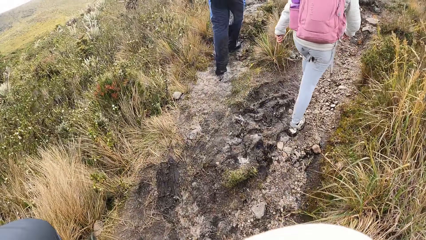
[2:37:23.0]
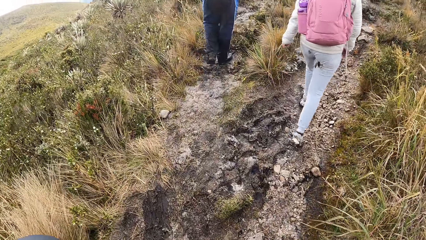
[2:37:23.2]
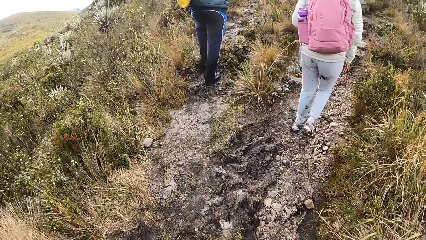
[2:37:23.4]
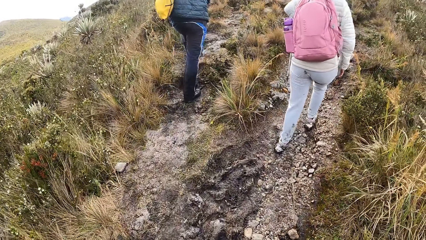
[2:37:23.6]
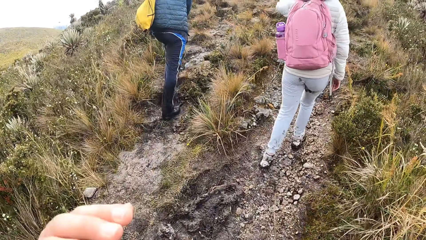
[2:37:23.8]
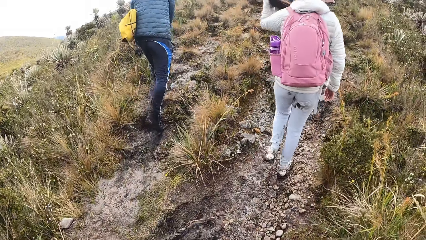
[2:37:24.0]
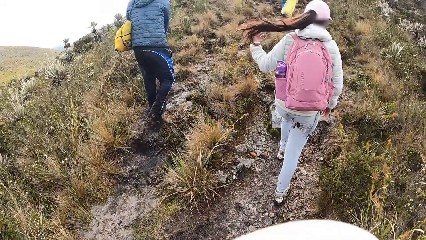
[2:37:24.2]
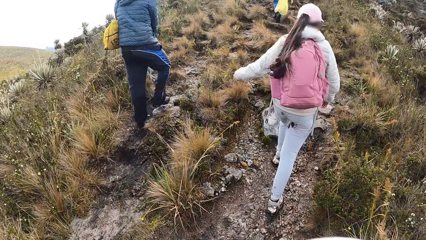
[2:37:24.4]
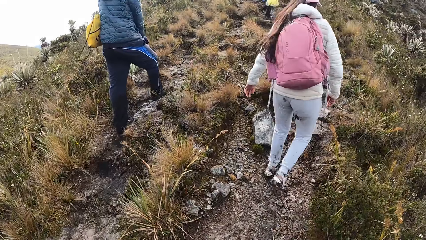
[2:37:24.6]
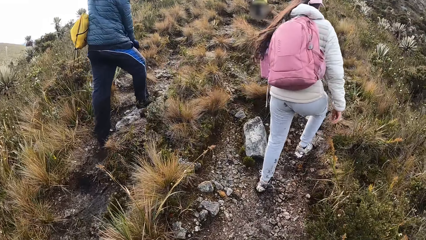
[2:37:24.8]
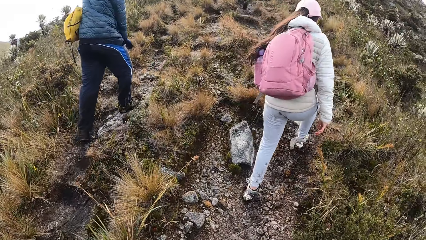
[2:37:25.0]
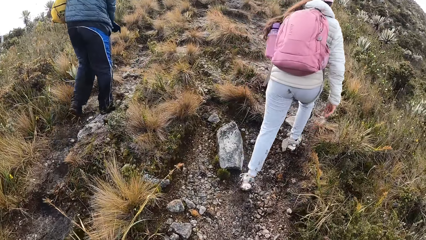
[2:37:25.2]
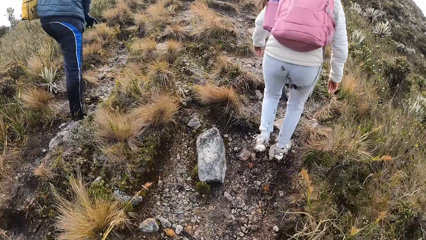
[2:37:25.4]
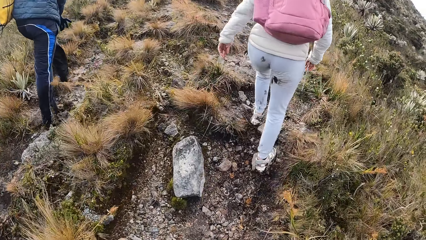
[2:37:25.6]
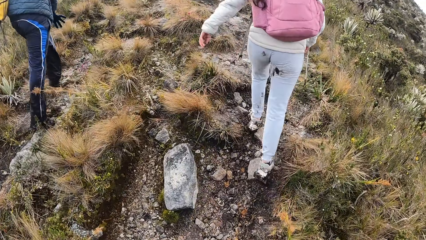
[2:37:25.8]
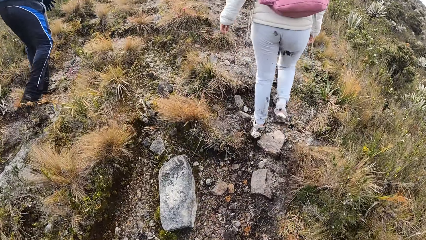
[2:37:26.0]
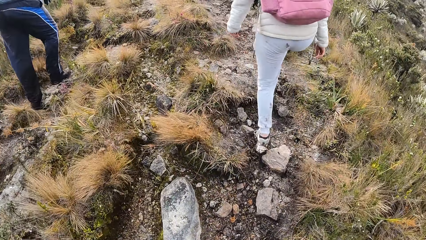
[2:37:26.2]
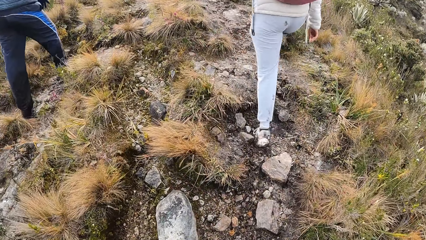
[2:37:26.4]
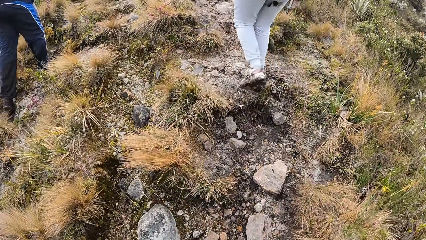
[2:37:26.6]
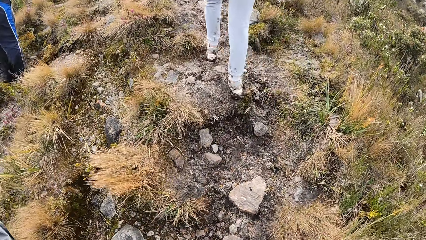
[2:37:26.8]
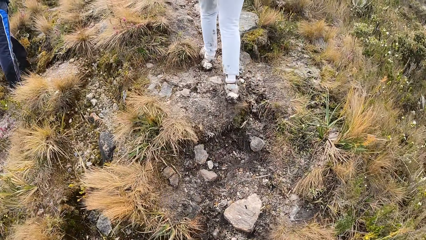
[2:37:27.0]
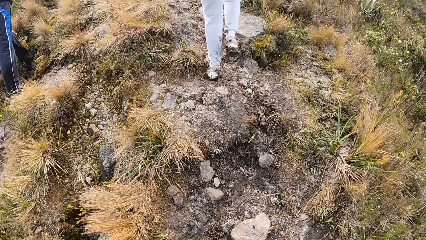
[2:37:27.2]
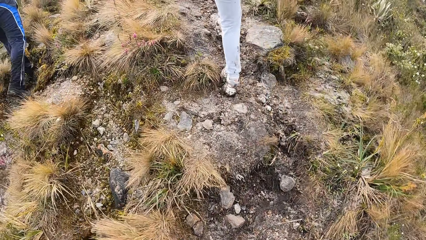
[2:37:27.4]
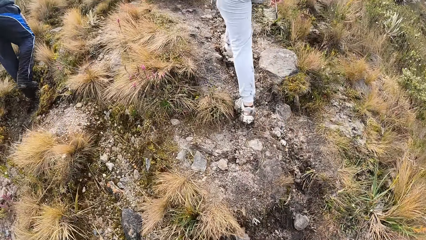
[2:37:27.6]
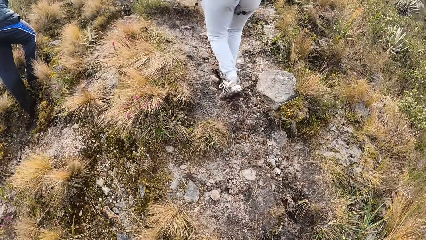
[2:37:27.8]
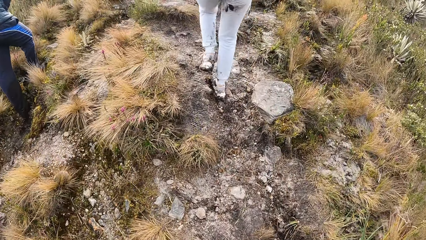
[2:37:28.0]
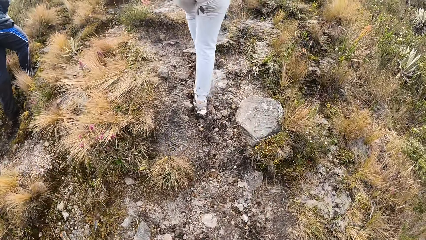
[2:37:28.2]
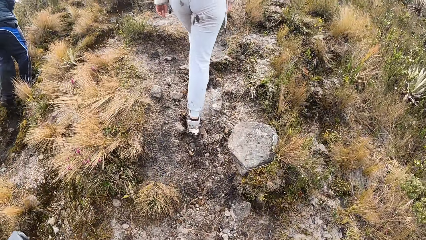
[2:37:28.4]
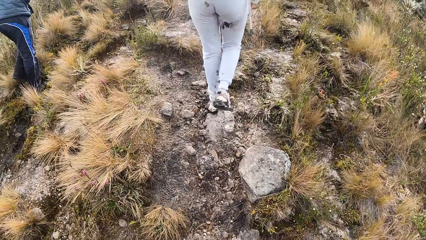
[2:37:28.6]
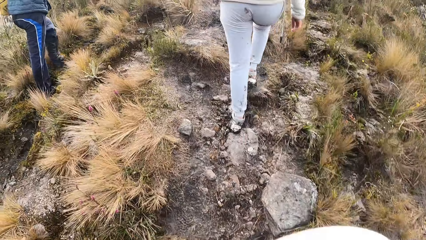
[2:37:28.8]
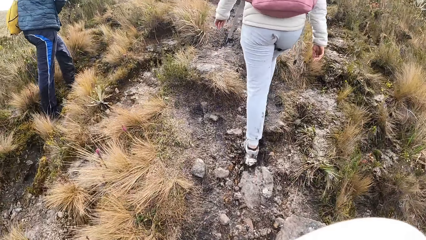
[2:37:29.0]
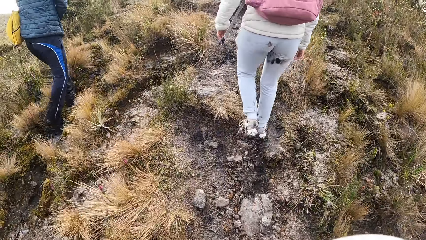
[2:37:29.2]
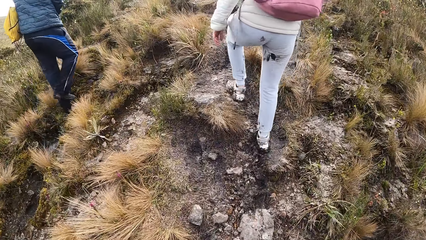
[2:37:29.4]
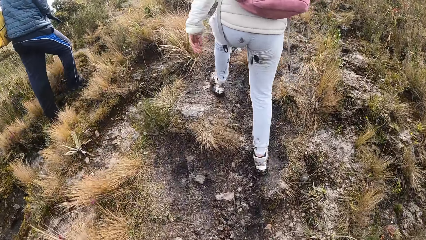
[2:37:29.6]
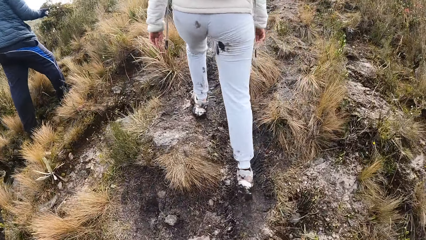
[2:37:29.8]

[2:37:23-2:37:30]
The woman adjusts her hair with her left hand. The camera wearer climbs a hill.

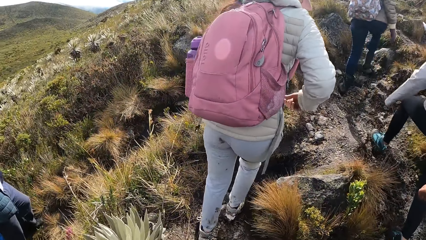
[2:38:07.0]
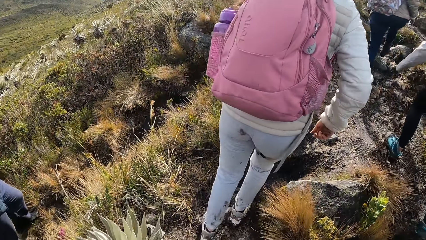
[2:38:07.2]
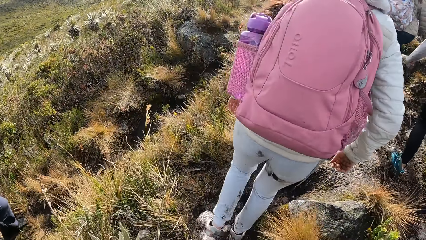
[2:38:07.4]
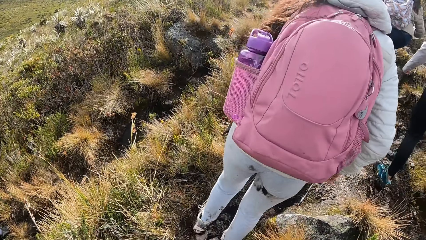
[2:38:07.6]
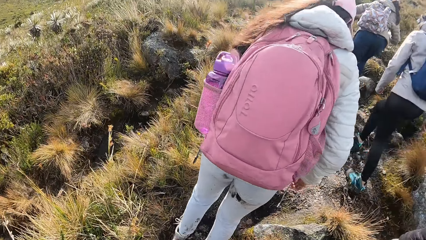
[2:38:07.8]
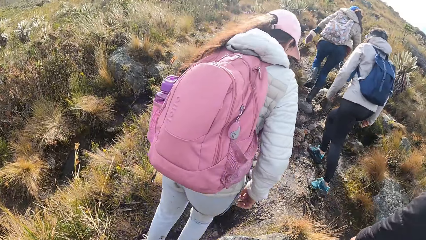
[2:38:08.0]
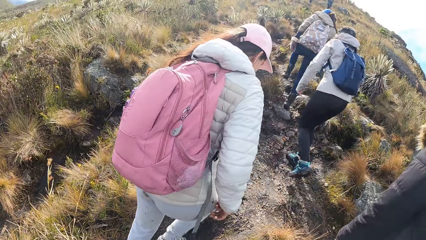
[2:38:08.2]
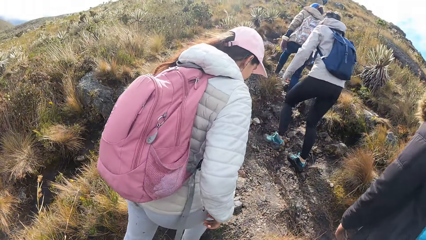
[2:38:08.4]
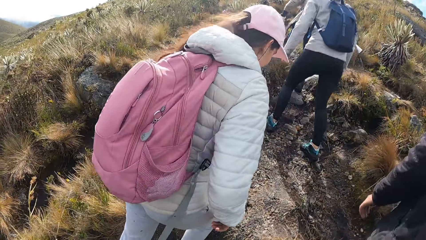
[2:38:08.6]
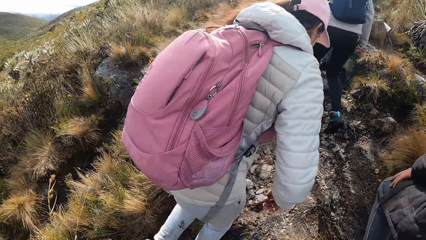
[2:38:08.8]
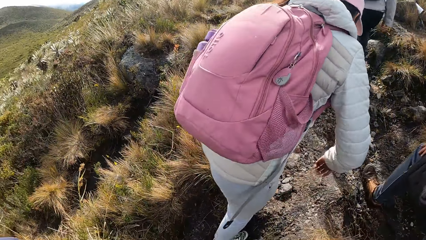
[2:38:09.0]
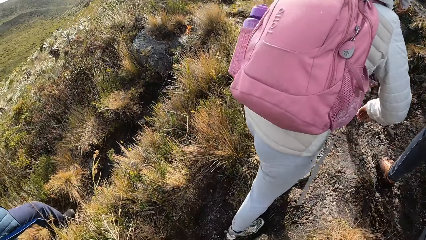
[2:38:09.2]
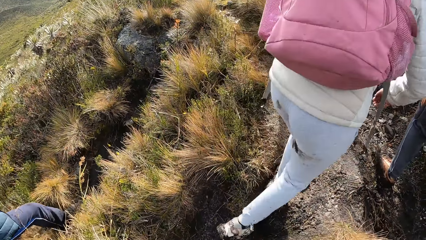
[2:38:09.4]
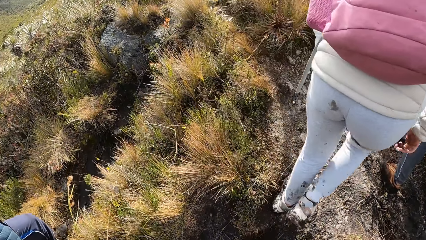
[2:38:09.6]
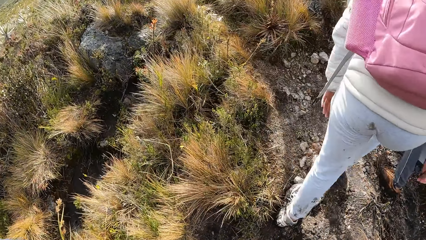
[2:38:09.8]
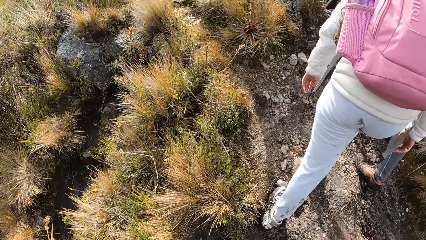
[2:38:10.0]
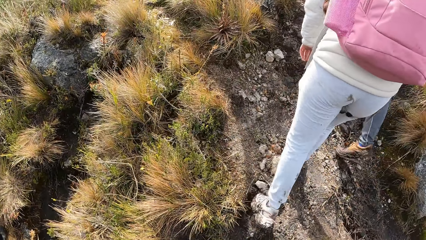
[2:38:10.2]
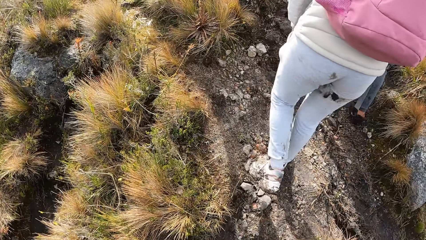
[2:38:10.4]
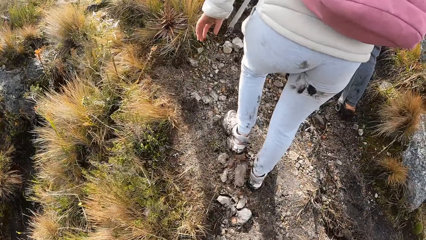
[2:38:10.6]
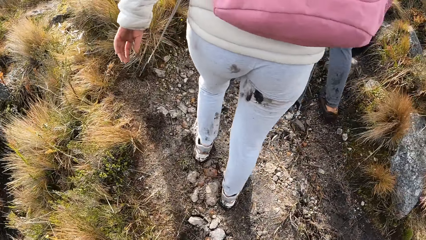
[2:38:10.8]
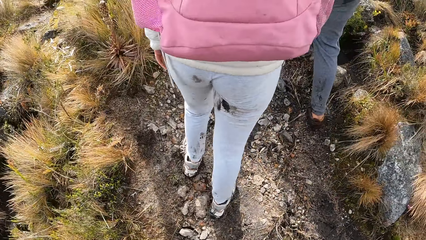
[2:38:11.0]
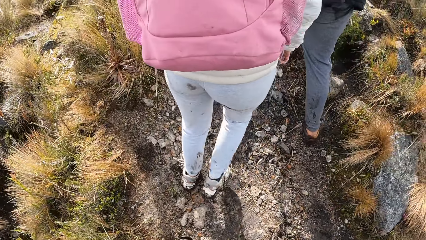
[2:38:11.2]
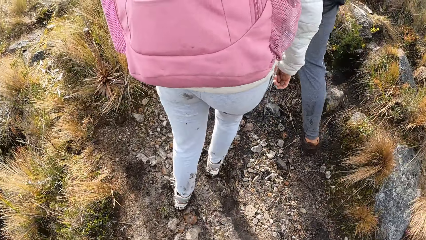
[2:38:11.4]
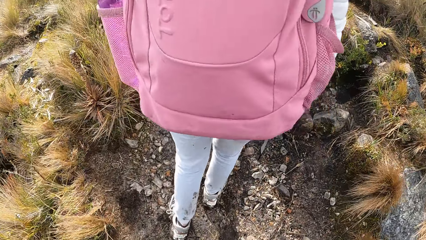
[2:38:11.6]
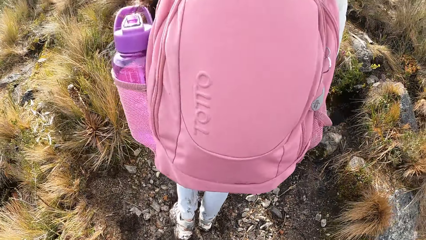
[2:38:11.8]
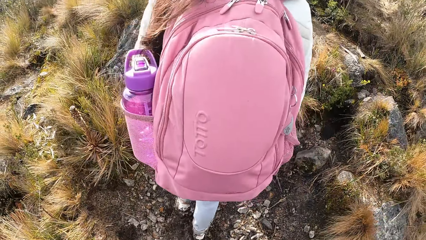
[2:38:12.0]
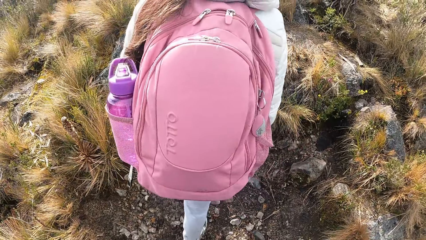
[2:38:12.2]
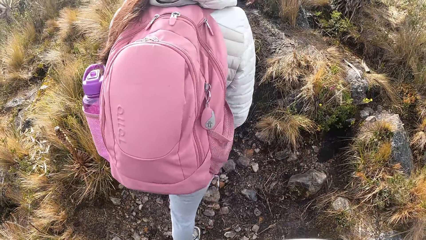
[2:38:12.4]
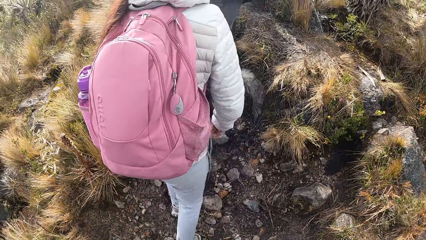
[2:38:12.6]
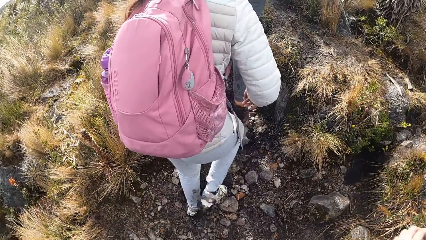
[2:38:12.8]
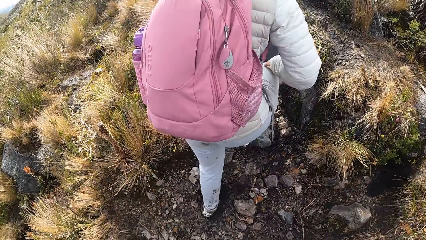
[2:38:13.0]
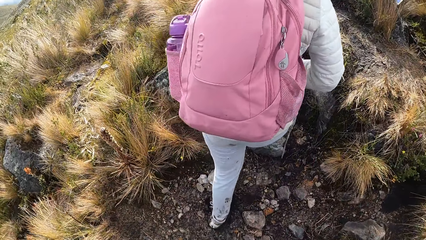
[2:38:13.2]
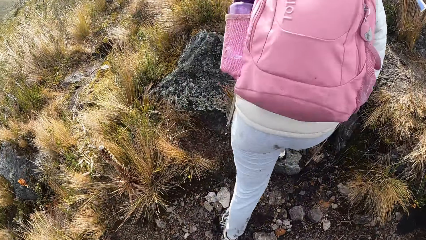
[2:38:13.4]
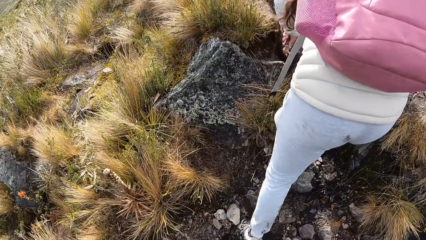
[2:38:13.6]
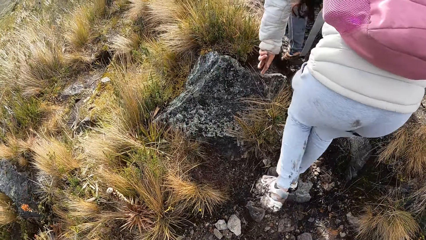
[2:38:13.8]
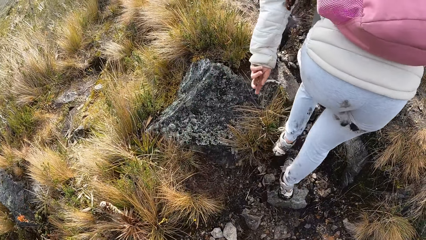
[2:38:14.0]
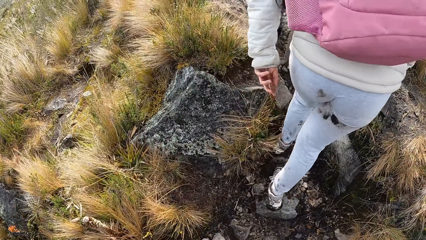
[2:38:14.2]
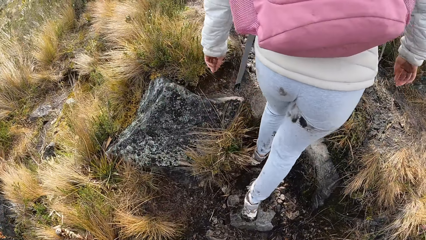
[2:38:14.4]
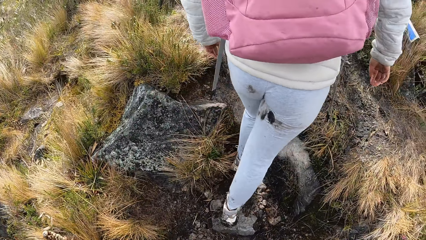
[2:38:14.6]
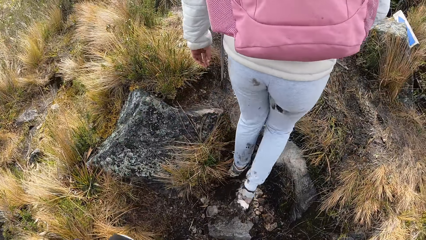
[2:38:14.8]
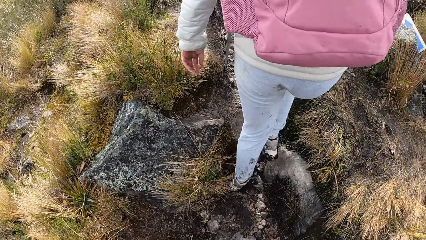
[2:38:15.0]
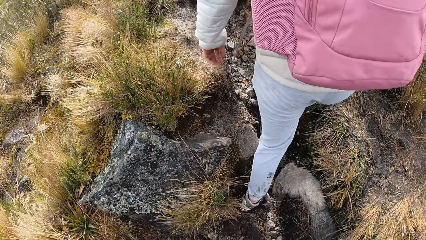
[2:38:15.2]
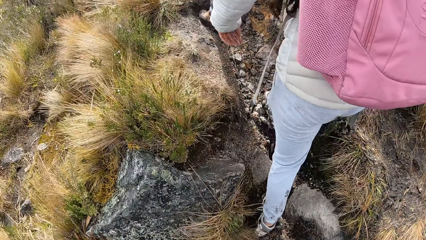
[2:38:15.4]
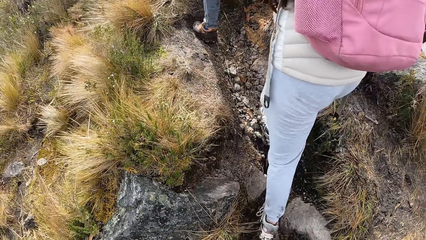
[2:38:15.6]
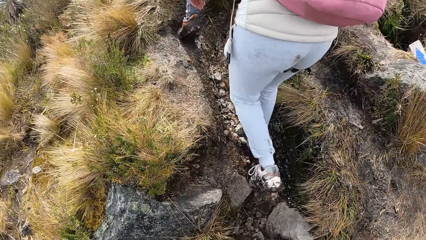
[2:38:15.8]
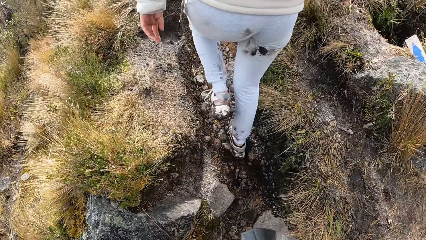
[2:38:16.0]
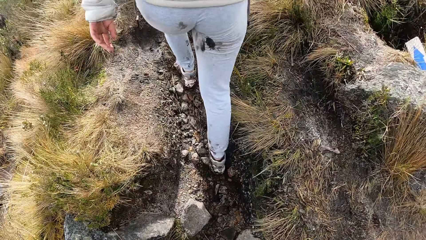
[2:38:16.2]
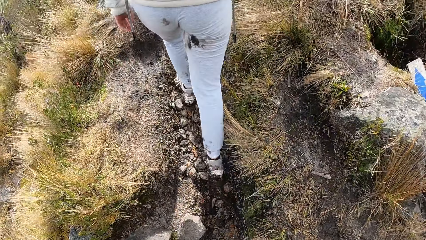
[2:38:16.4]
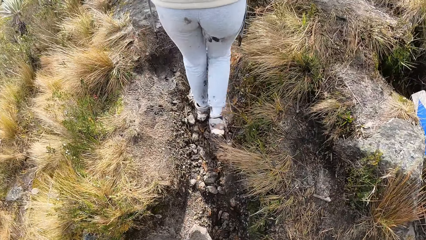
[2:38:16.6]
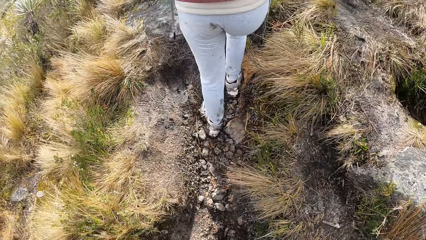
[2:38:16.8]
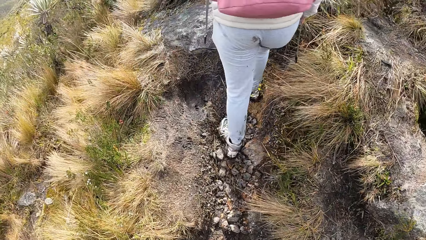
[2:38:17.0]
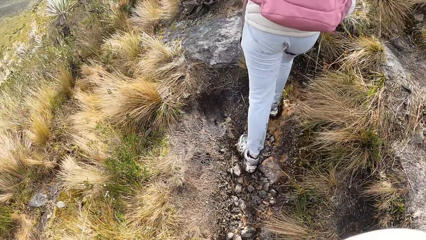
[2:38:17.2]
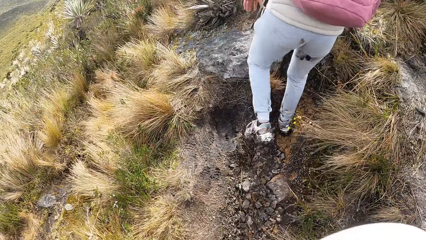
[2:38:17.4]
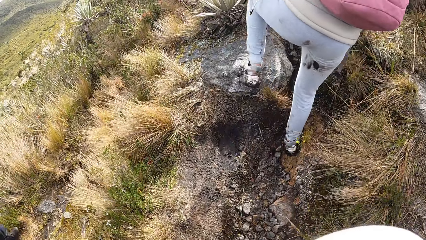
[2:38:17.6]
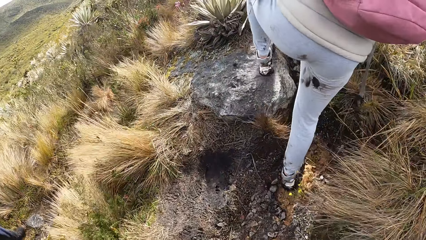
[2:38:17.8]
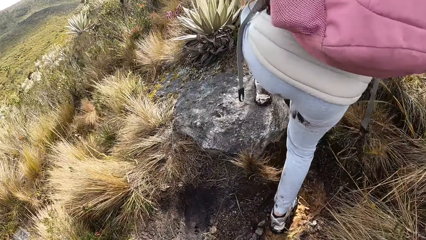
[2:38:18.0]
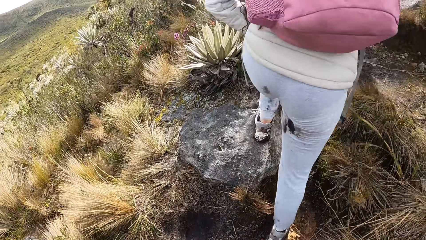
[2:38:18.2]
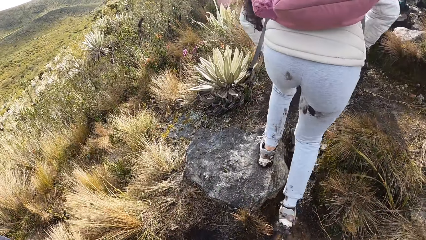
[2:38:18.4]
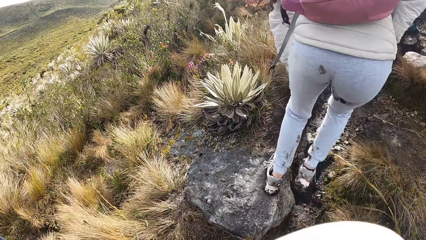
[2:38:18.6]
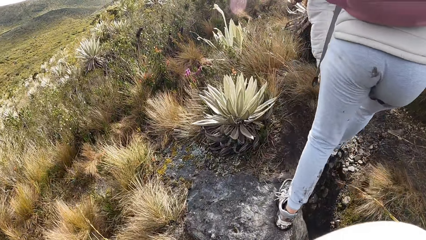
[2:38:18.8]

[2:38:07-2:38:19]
The camera wearer interacts with the woman.
